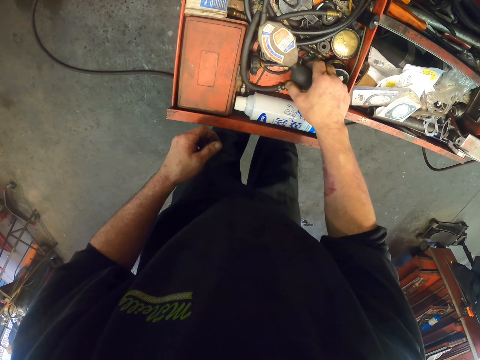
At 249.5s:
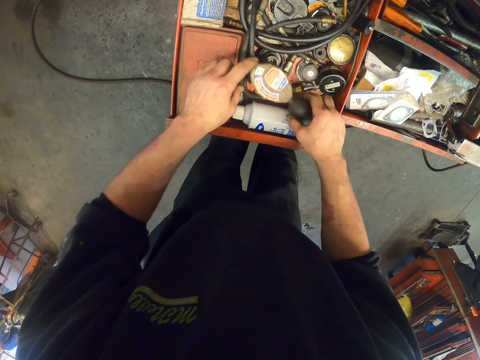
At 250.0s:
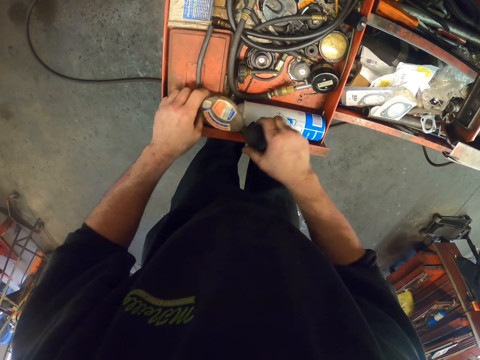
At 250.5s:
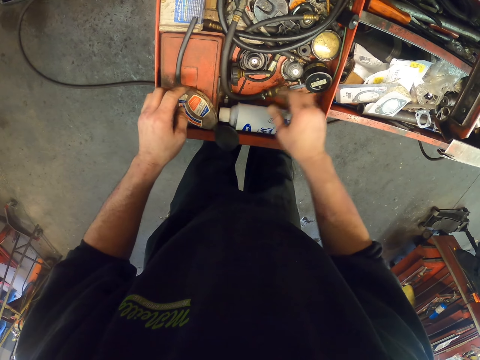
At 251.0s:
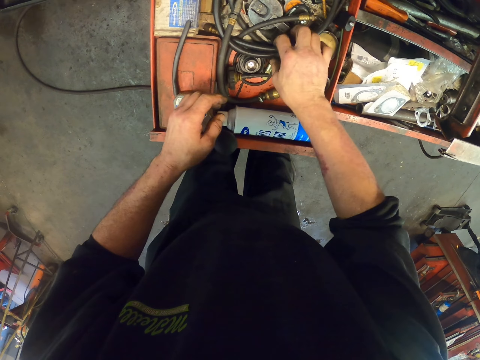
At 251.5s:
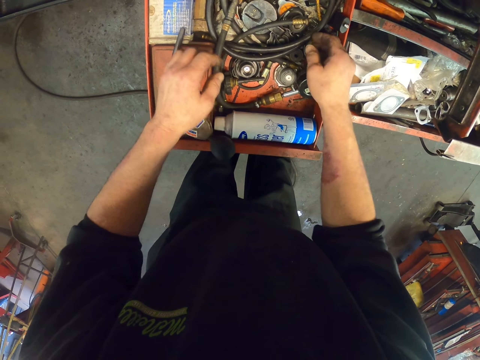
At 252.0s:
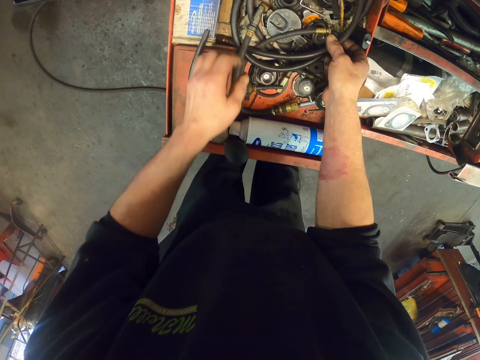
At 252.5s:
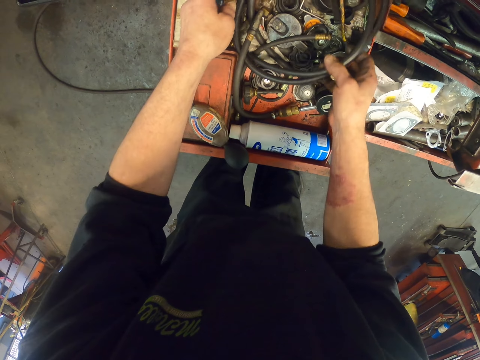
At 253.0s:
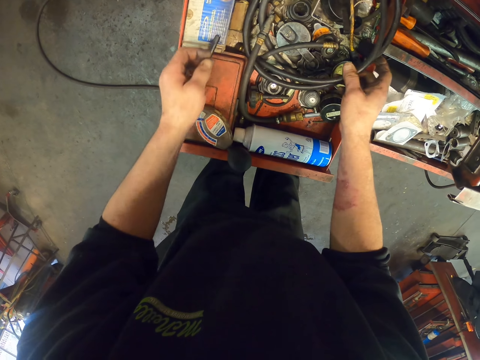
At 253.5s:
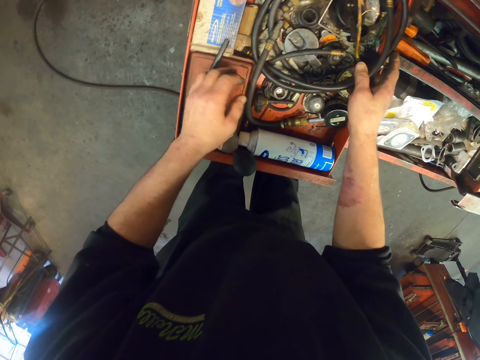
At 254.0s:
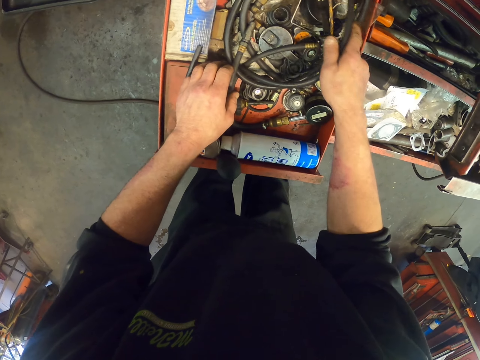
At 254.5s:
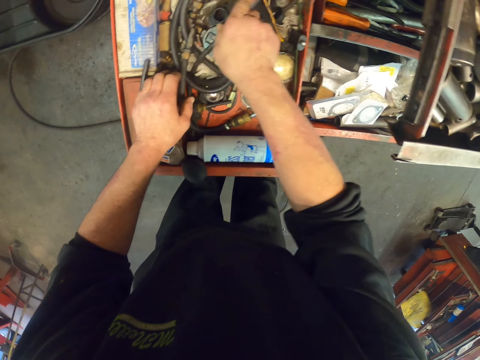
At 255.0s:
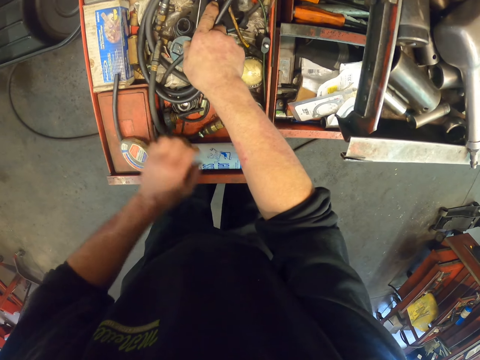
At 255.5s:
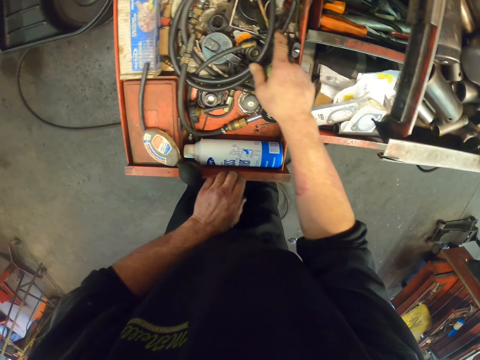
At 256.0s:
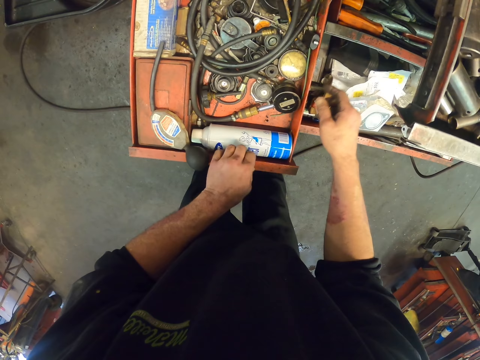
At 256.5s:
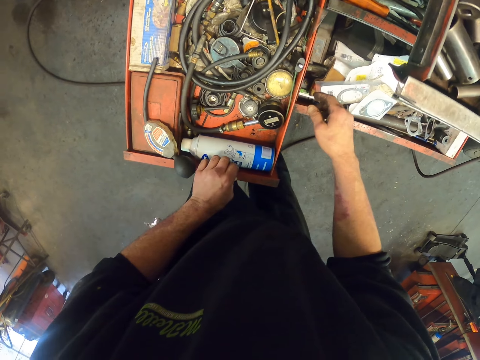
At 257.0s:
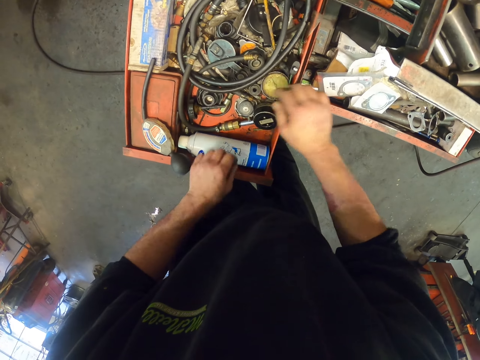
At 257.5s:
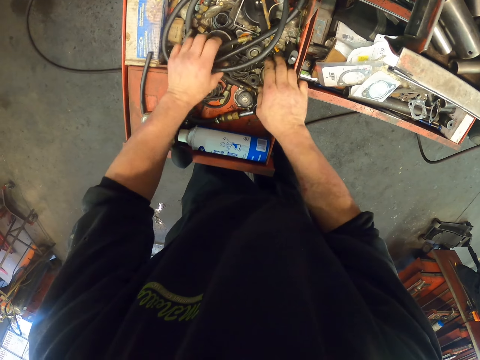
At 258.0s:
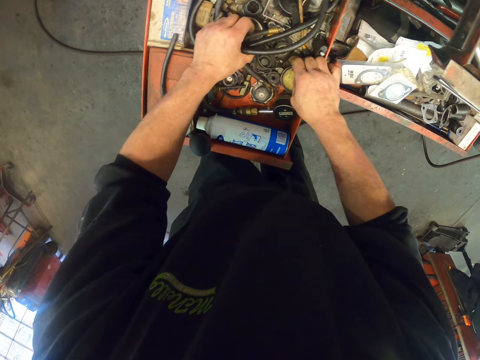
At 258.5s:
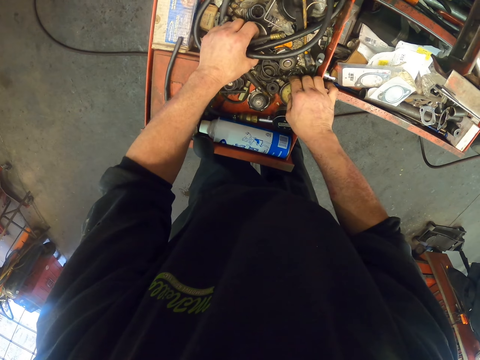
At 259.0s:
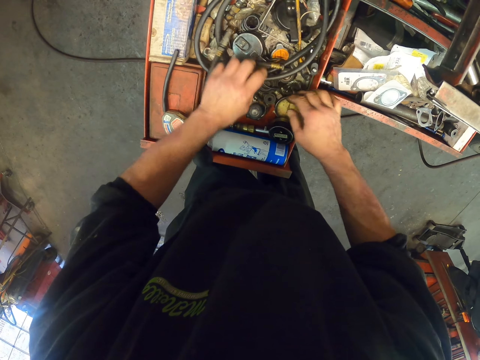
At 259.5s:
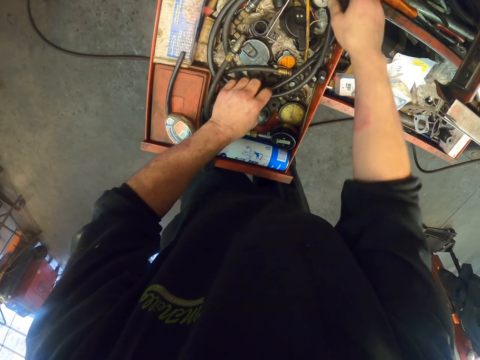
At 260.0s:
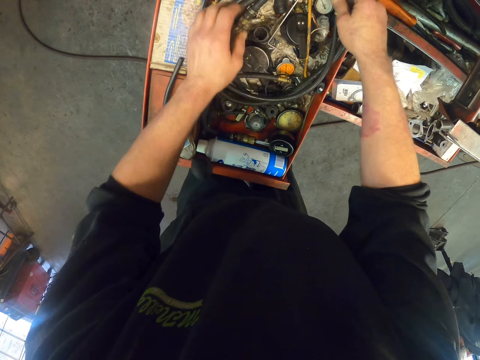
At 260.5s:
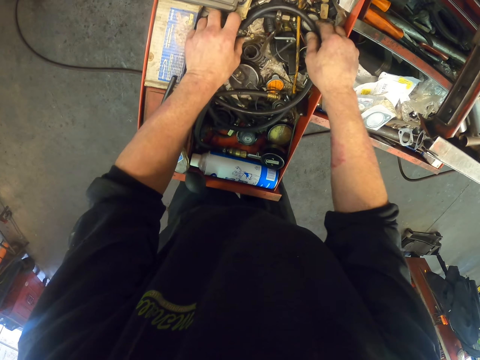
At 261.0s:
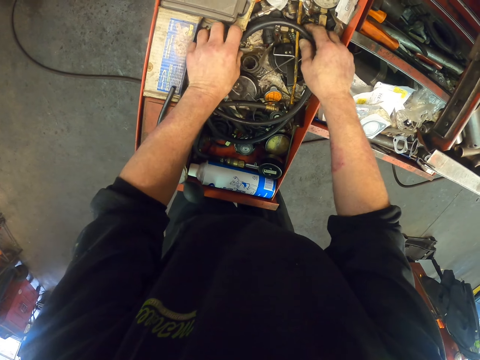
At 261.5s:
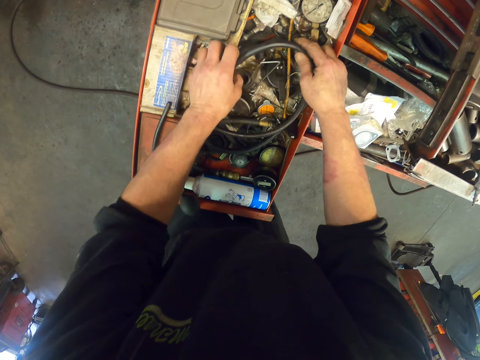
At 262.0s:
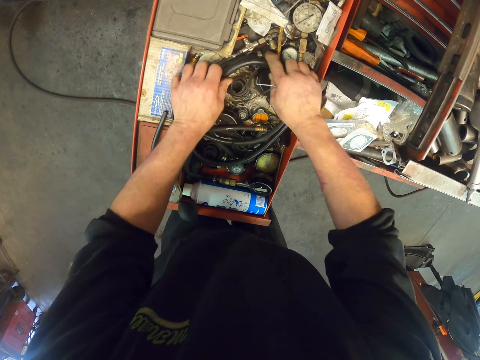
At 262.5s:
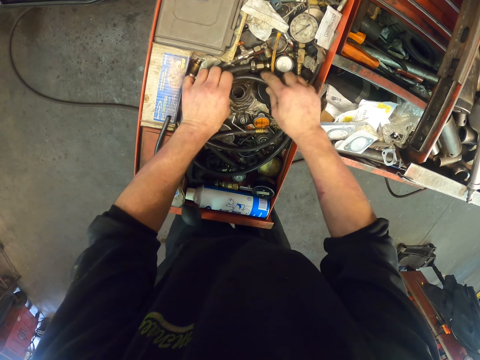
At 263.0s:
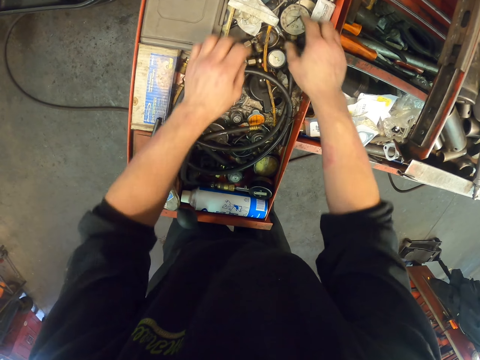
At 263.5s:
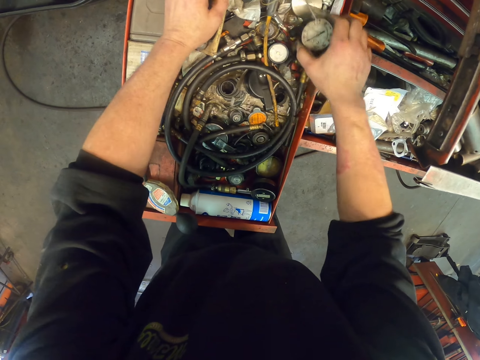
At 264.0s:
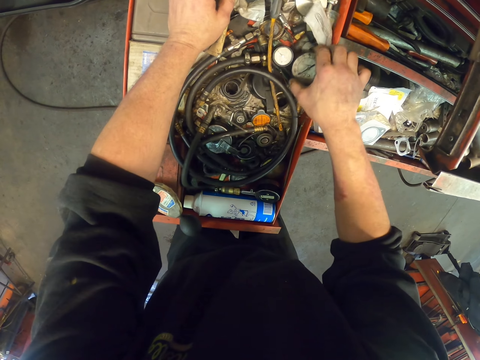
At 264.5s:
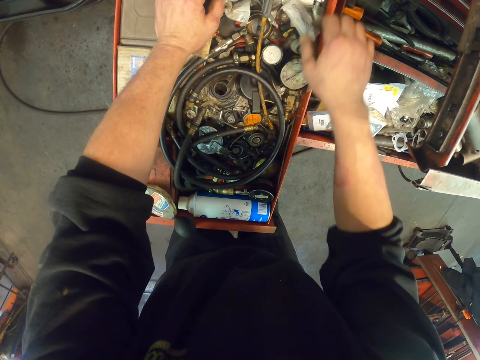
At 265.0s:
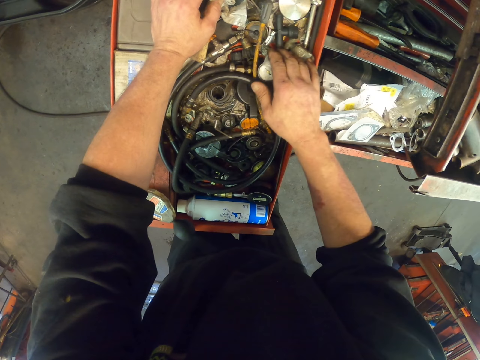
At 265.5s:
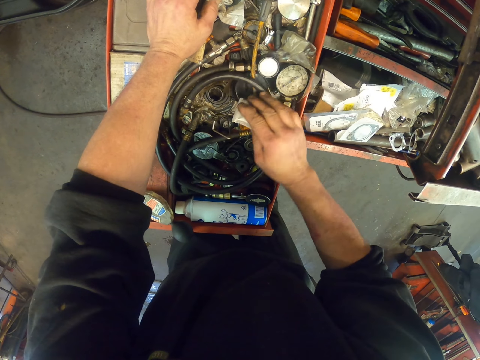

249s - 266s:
The camera wearer moves a tool on the drawer. They touch something. They touch a pipe. They open the drawer. They search the drawer. They touch the pipe.

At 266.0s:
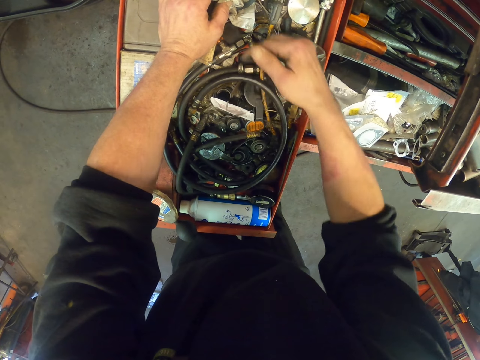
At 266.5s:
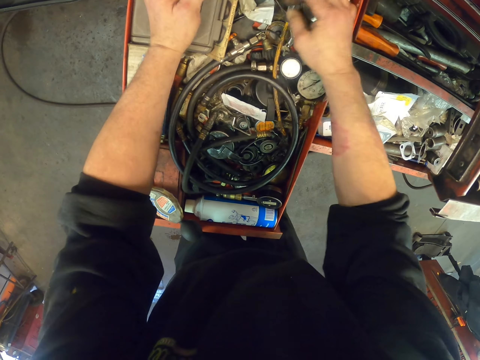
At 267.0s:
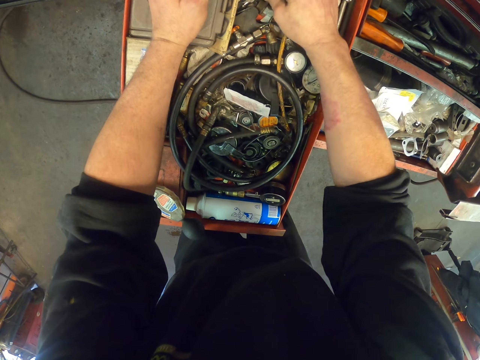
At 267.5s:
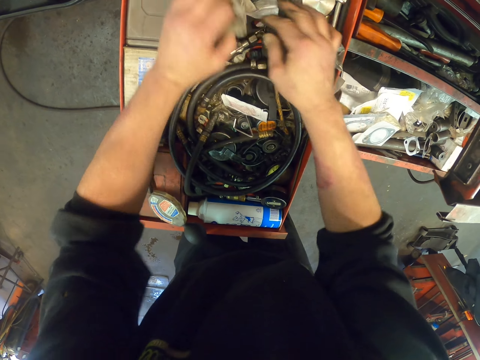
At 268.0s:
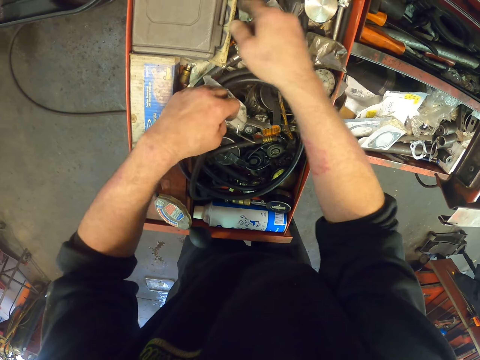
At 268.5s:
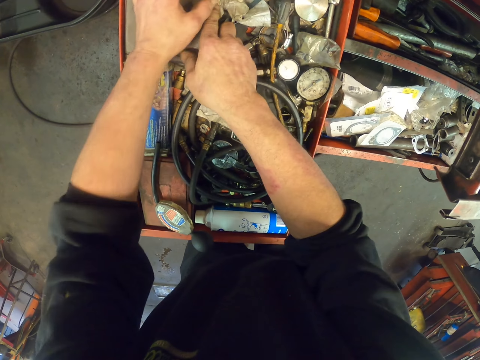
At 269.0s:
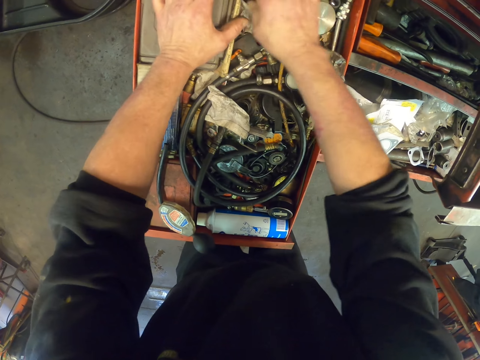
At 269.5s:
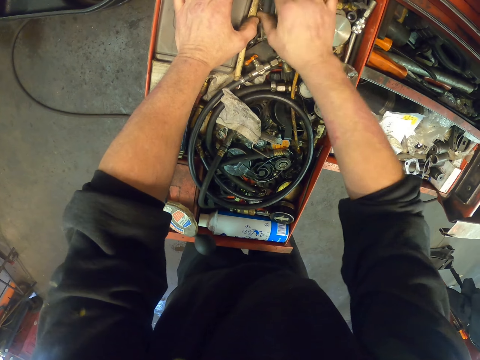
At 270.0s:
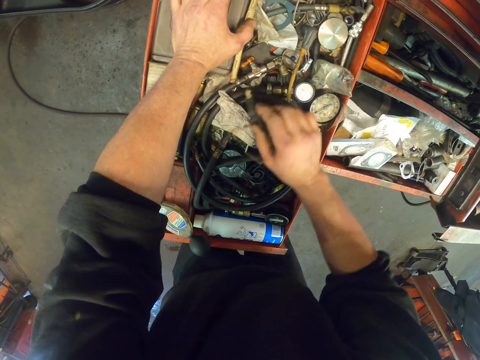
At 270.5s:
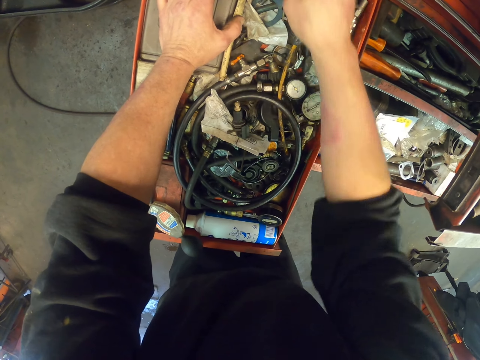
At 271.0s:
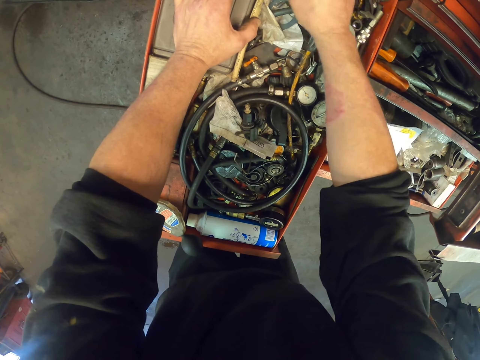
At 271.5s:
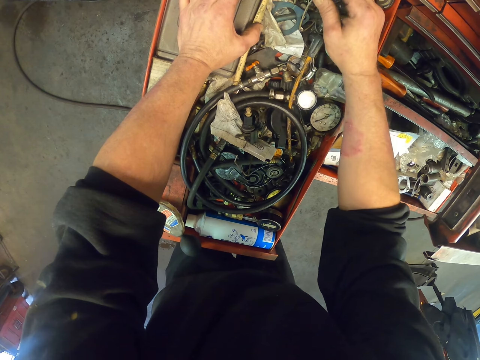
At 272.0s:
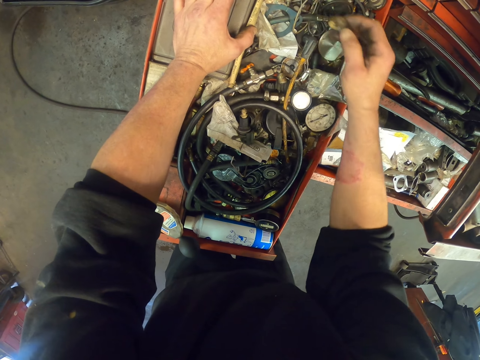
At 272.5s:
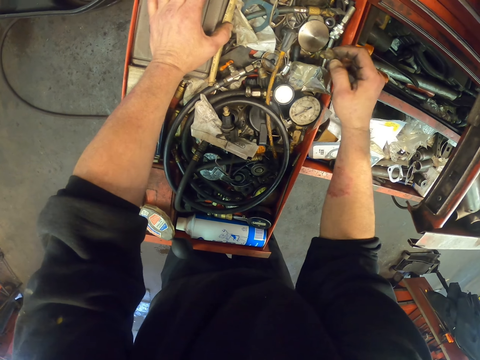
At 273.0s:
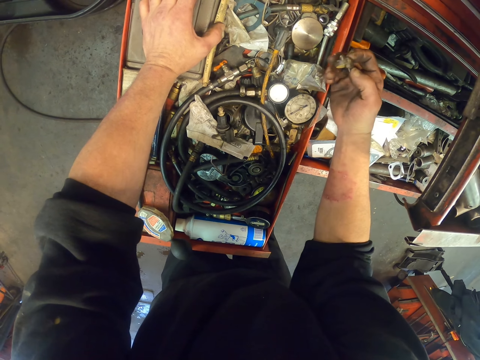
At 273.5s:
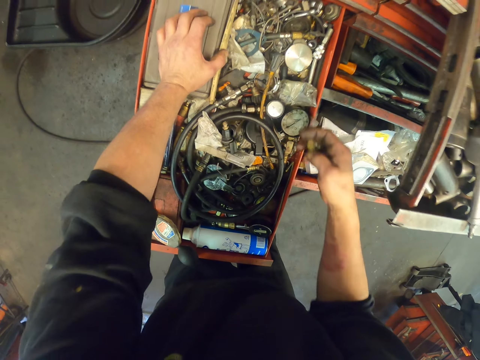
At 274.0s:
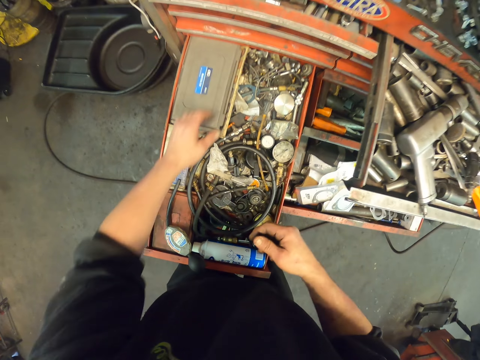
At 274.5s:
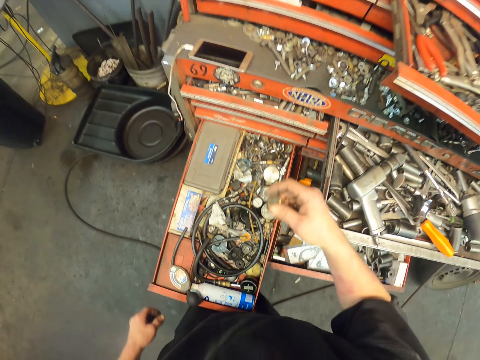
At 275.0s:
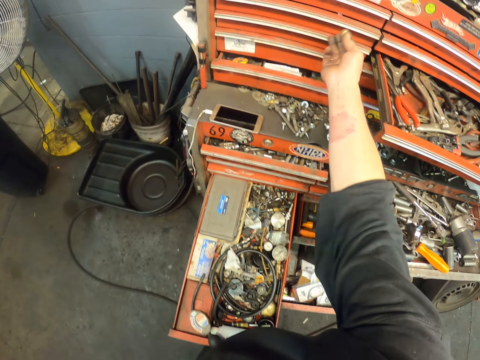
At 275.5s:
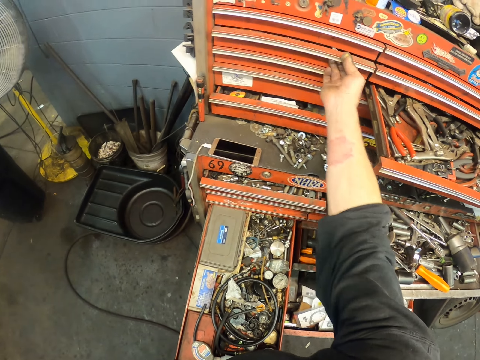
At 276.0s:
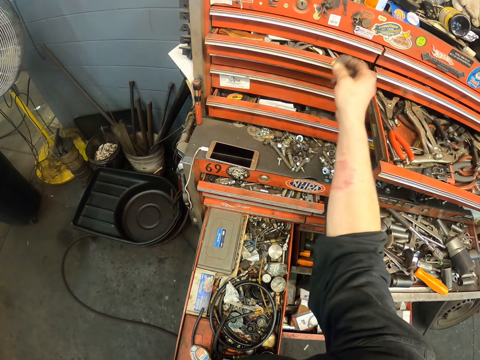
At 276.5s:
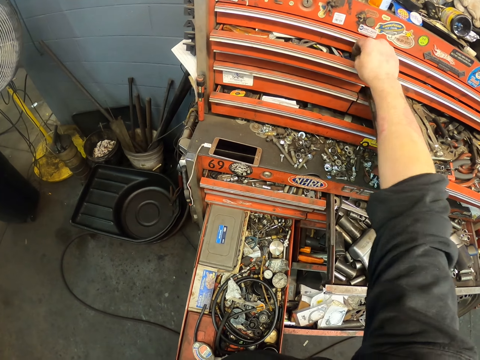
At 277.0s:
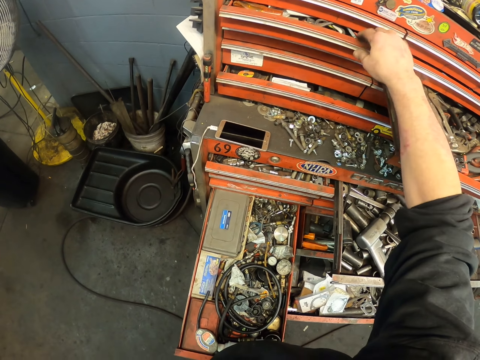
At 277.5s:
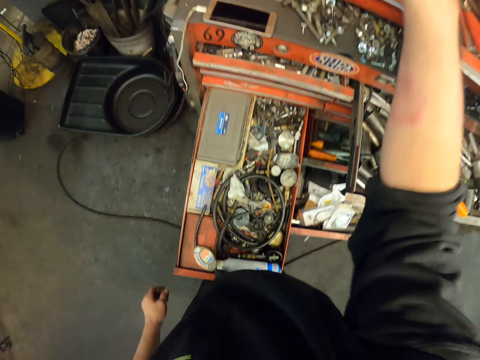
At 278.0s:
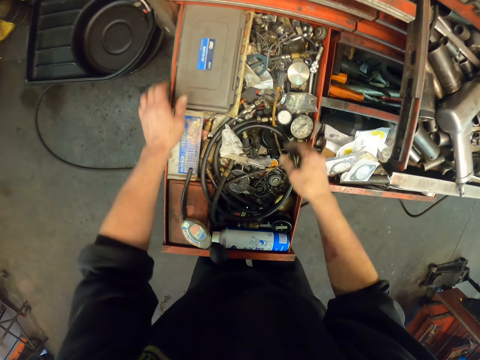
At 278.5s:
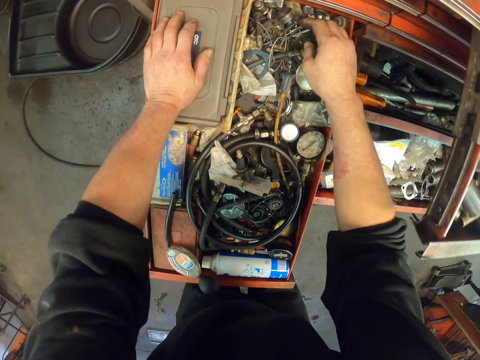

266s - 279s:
The camera wearer arranges the drawer. They pick something from the drawer. They open the drawer. They put something in the drawer.
